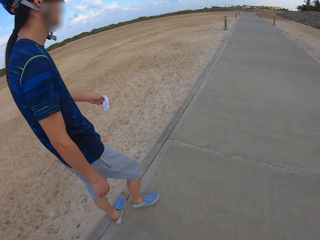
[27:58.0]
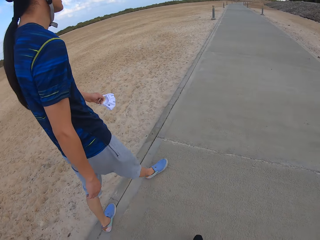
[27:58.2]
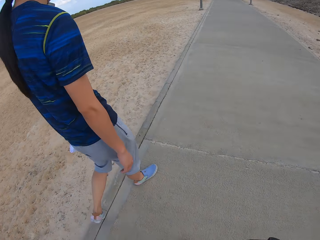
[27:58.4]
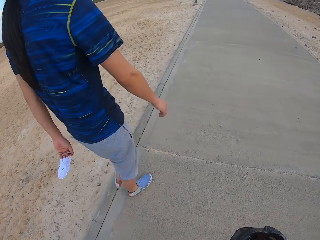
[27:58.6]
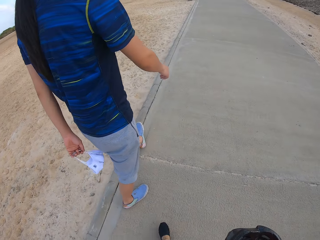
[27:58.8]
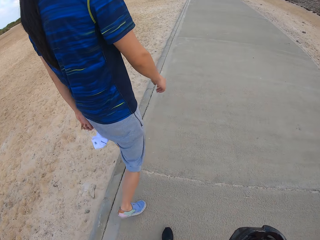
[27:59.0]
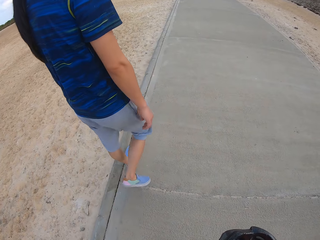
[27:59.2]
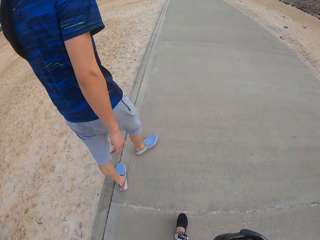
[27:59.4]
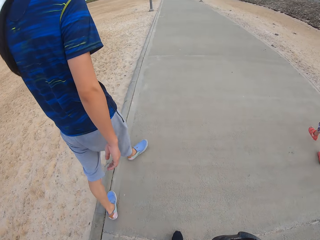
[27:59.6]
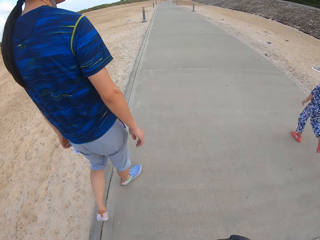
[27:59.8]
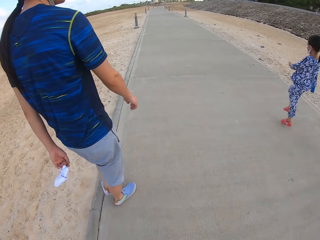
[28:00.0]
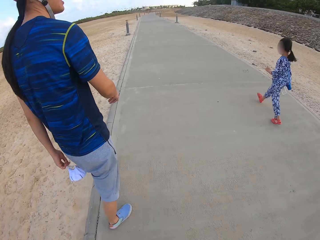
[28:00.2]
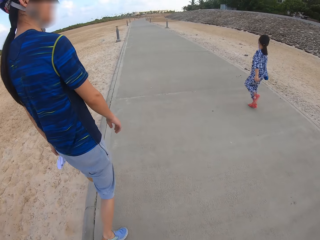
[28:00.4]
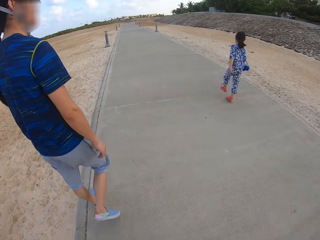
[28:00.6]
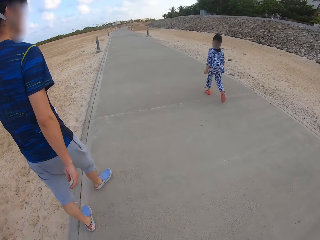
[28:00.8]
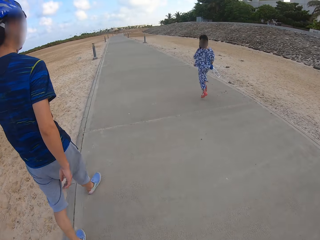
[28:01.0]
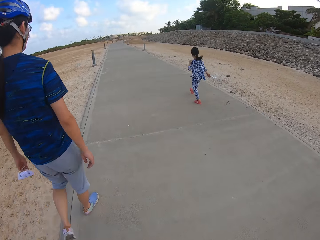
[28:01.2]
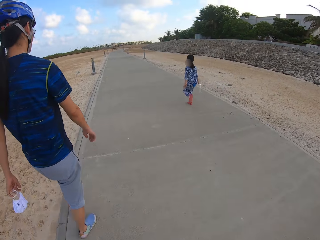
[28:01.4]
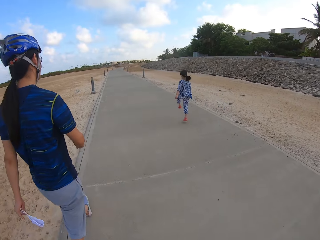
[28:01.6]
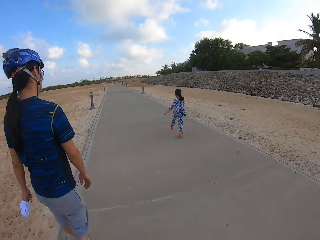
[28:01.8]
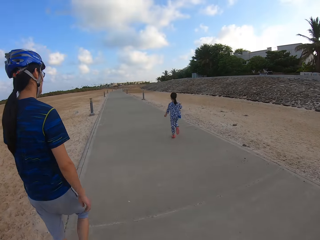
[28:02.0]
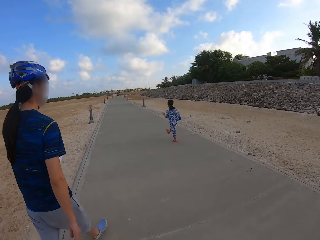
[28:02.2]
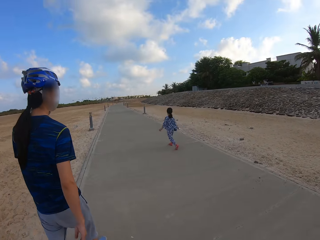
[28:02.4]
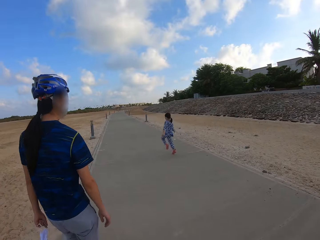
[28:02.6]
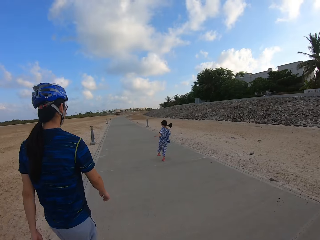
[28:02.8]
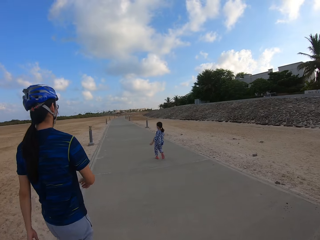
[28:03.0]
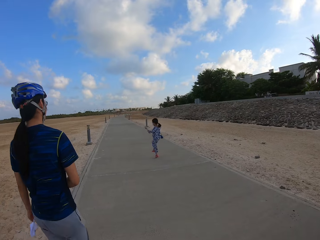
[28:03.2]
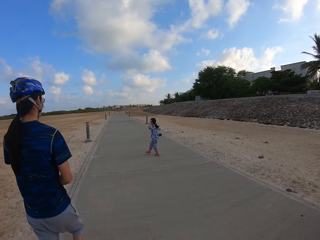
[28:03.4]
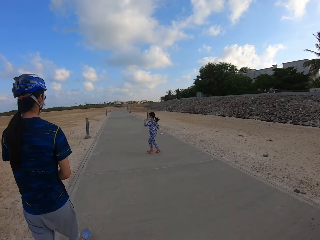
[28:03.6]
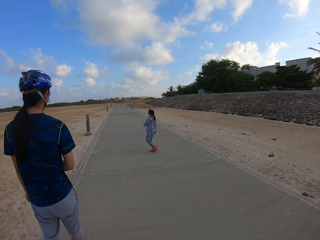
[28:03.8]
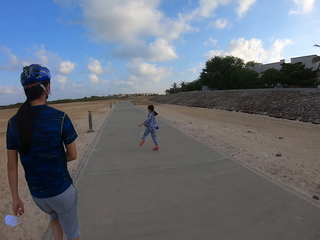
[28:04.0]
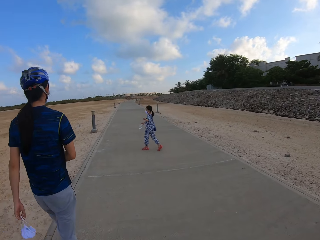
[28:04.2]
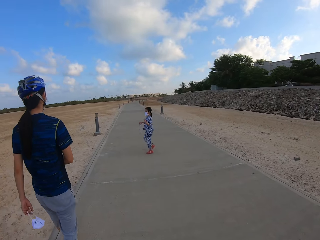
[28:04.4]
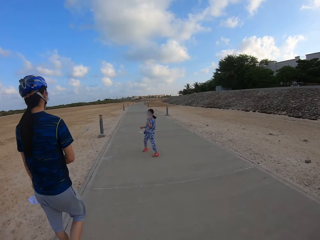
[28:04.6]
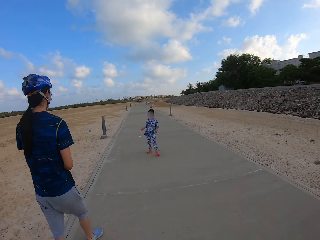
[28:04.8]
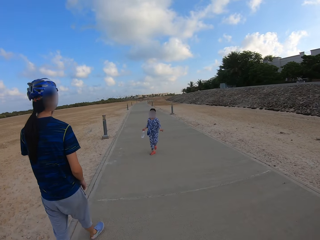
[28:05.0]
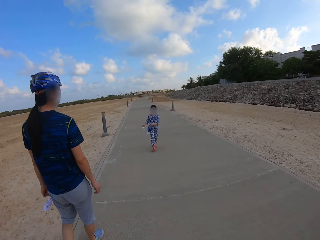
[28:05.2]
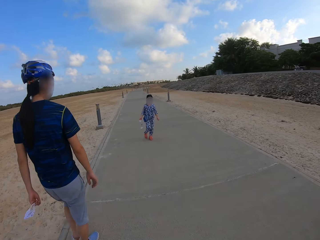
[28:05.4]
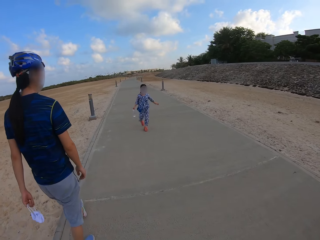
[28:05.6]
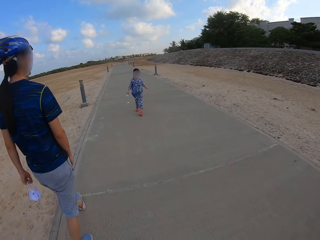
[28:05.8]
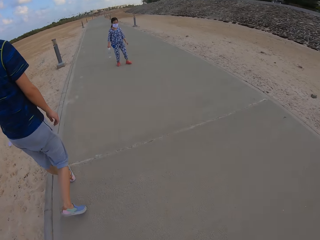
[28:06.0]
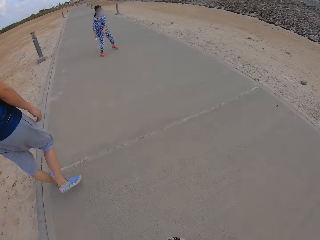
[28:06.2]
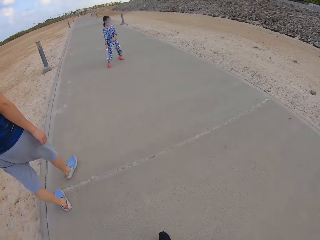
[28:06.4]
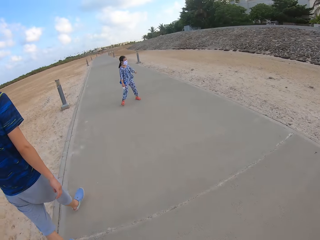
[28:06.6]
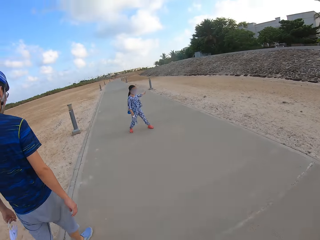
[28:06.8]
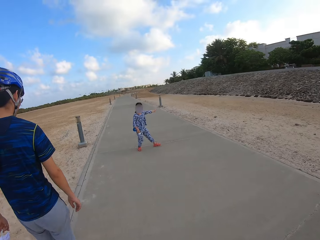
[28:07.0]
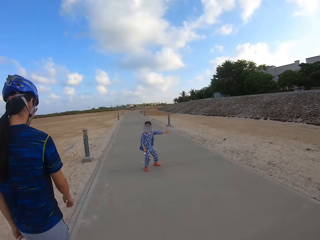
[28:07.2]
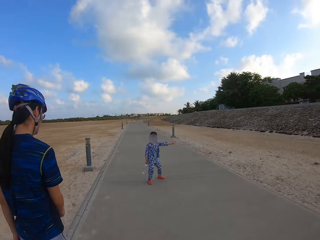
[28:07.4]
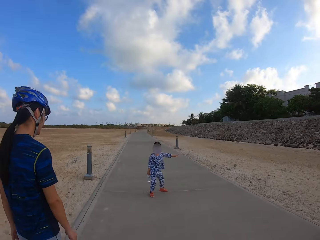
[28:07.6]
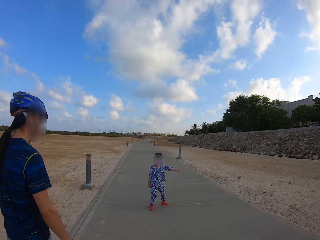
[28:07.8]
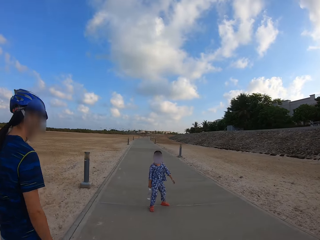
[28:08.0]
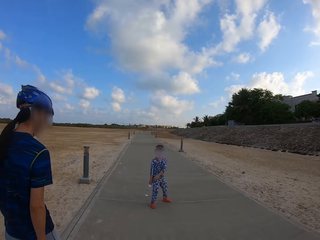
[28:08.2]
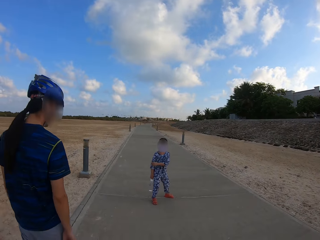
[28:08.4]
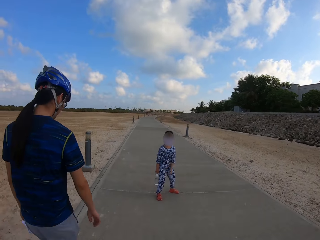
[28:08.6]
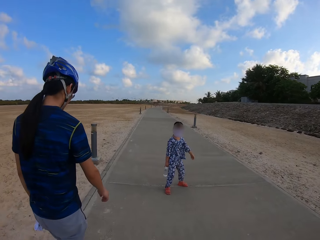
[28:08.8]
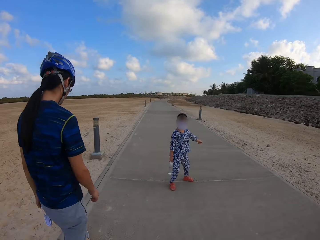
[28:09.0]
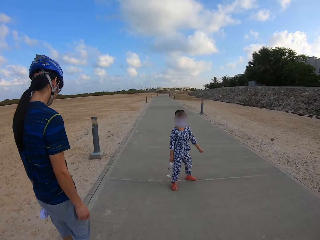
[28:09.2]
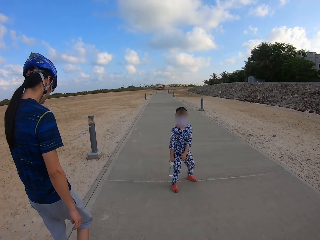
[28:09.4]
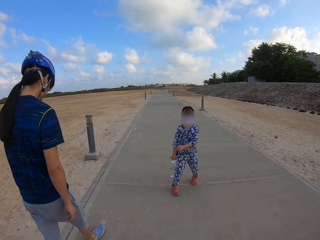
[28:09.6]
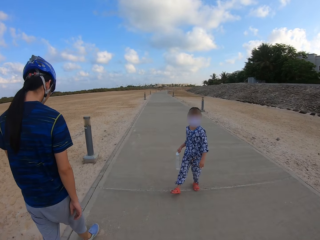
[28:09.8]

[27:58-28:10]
The camera wearer, a person and another person walk on the sidewalk.

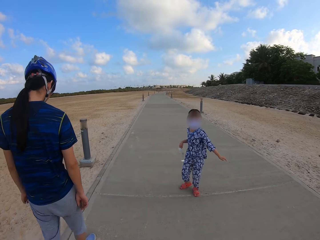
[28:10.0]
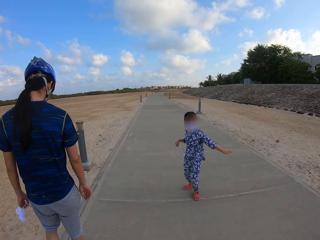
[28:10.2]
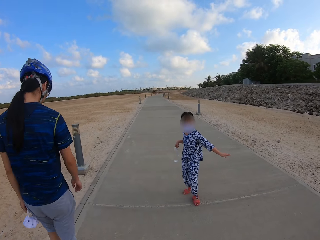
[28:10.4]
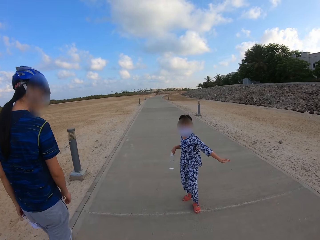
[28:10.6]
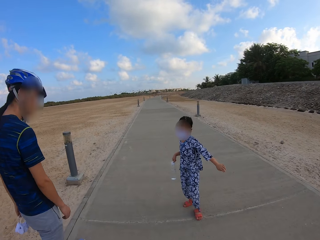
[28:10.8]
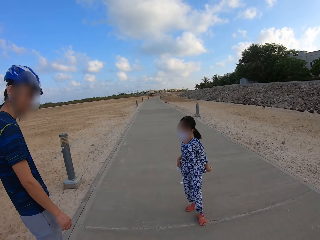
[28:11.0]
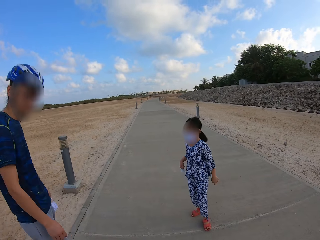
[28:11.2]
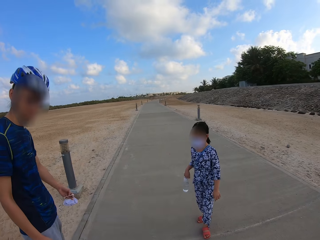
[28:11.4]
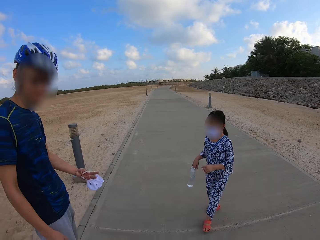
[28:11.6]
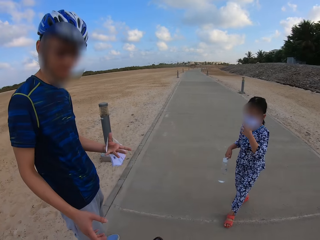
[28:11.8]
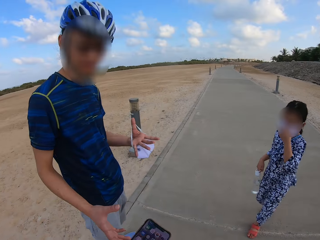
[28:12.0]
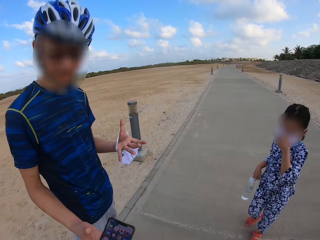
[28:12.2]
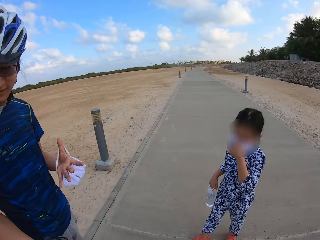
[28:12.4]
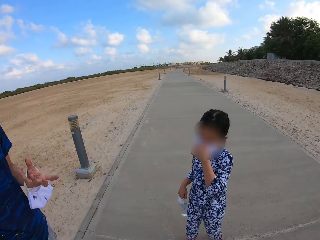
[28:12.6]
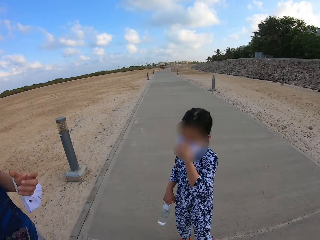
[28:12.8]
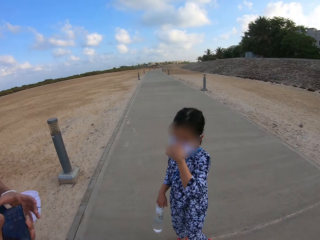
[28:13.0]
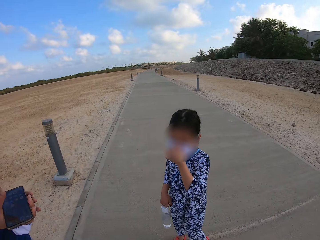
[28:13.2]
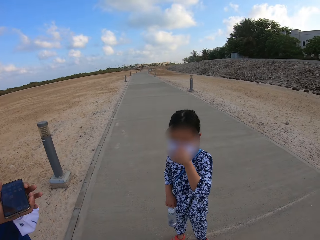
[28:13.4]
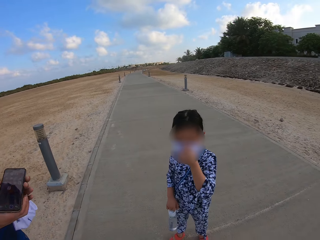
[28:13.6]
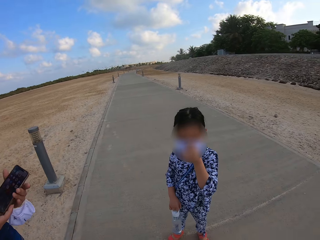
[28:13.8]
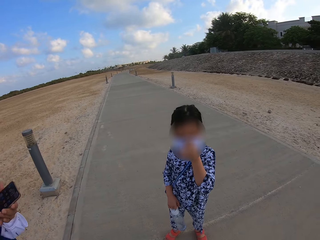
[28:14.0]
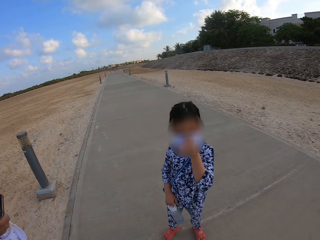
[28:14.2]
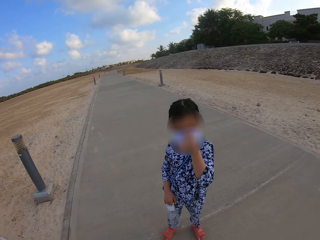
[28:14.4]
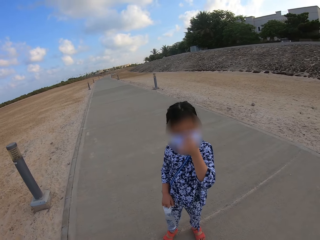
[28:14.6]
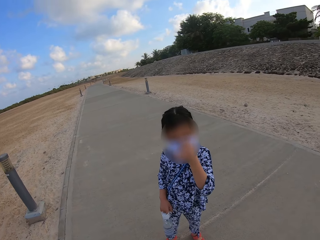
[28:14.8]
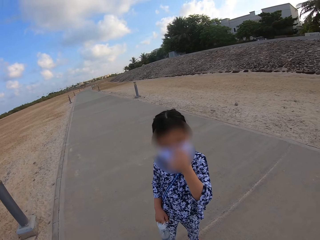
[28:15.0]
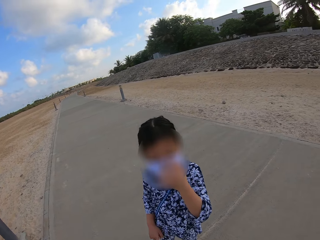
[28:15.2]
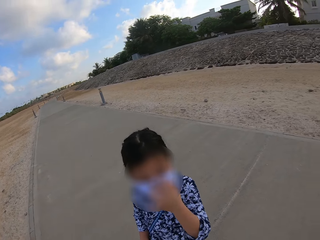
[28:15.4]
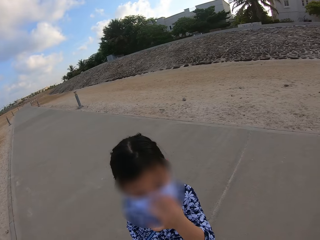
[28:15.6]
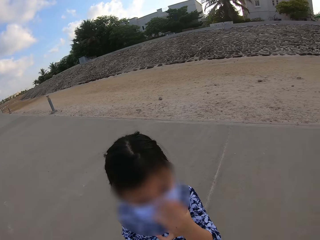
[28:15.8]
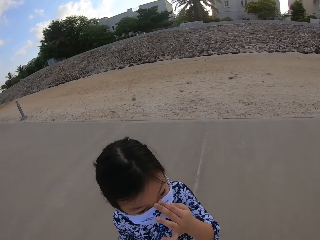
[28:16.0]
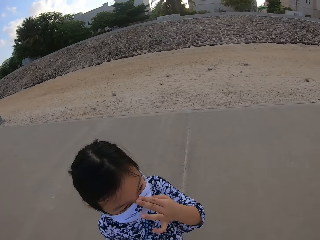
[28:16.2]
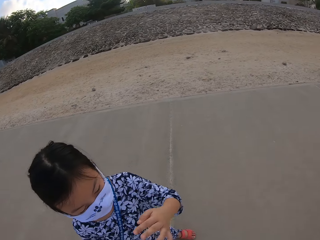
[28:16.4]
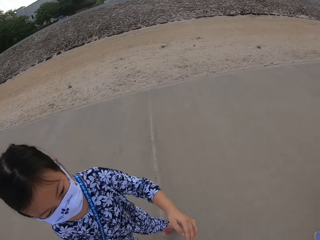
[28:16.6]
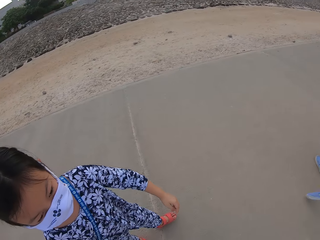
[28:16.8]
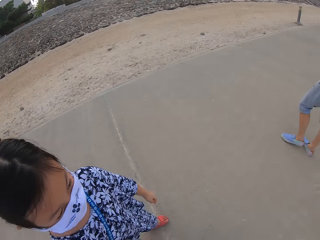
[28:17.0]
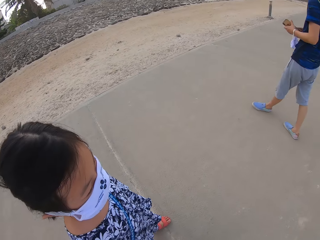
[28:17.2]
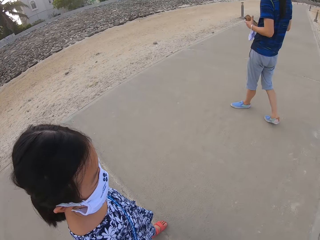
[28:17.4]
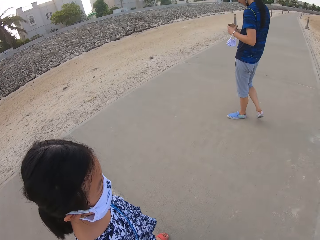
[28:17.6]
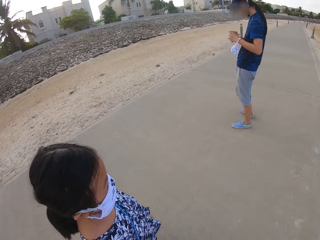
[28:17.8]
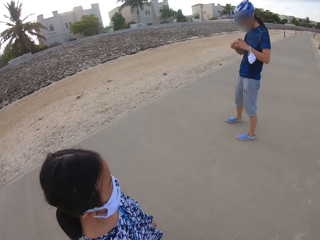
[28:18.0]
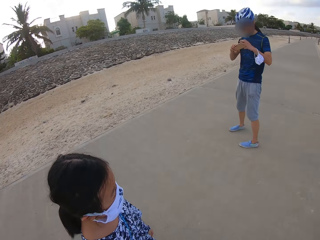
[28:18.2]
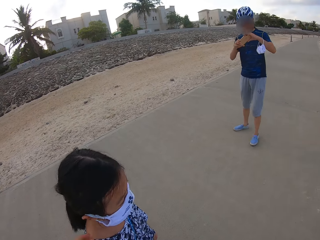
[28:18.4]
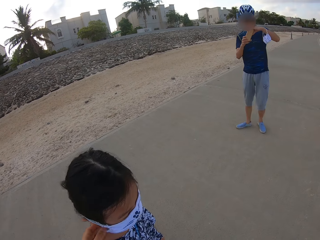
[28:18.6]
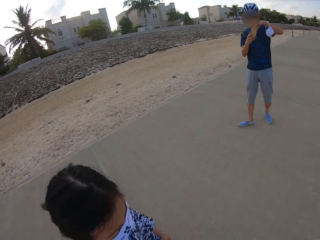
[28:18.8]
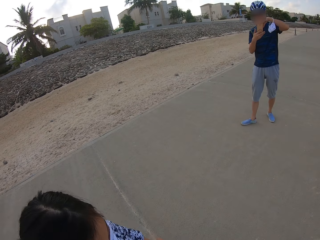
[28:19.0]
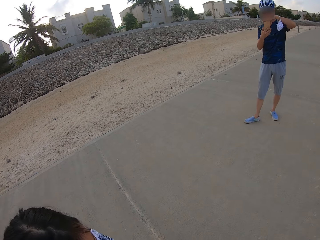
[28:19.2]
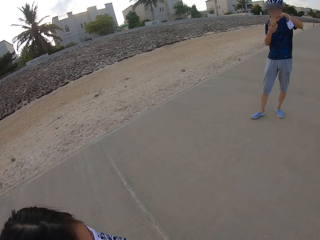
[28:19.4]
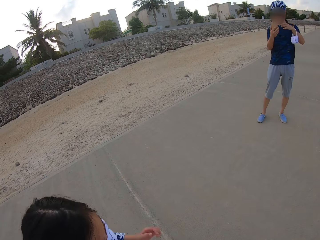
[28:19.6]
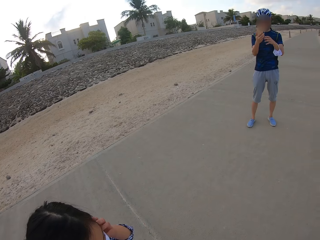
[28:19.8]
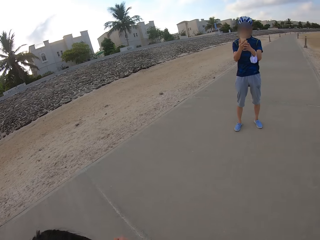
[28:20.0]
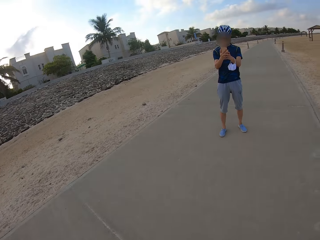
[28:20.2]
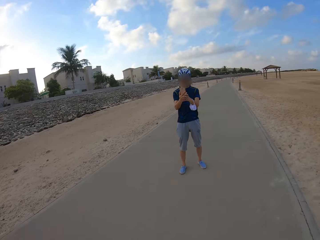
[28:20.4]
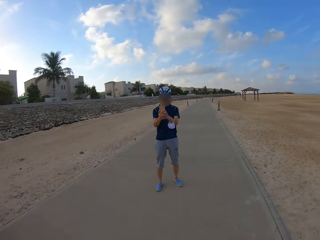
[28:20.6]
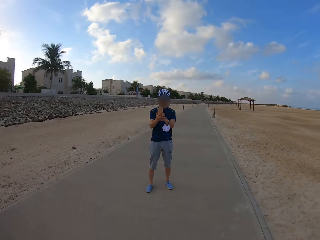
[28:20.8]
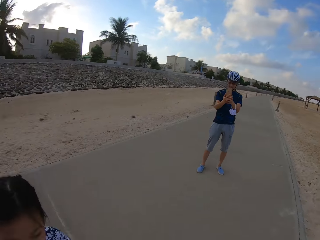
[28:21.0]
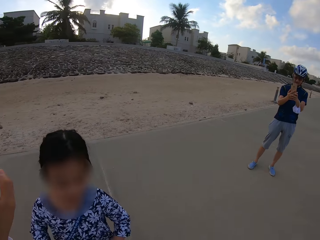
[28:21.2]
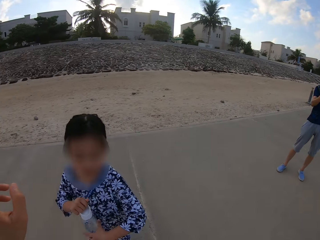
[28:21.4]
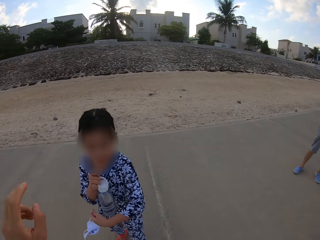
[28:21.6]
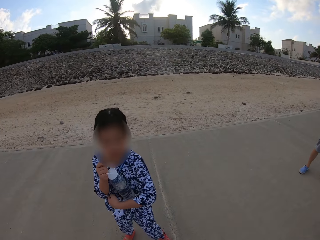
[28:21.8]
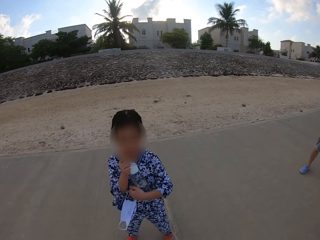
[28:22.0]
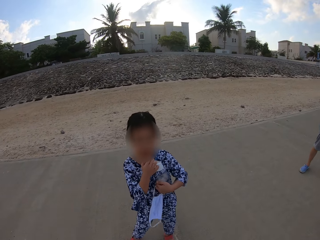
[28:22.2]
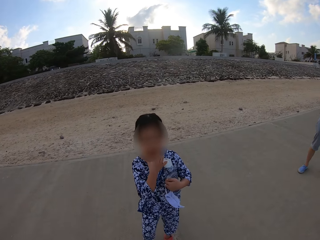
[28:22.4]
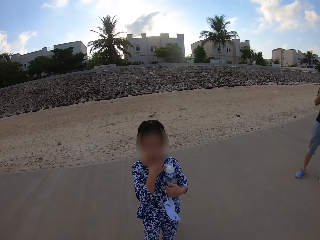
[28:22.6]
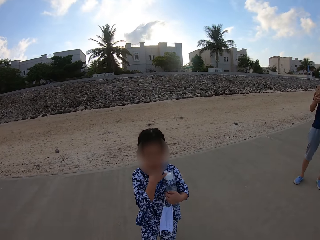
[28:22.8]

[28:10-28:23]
The camera wearer gives a person the phone. They stare at another person. The first person takes pictures of the camera wearer and the other person with the phone. The camera wearer looks at the other person.
